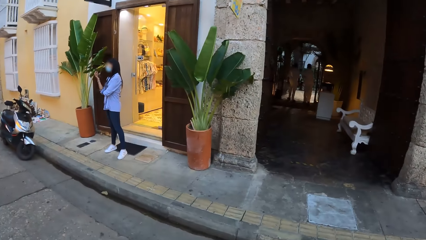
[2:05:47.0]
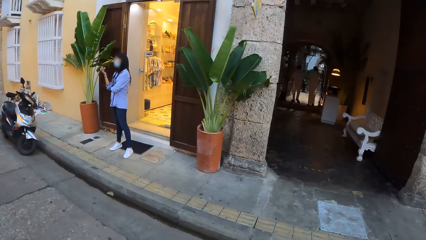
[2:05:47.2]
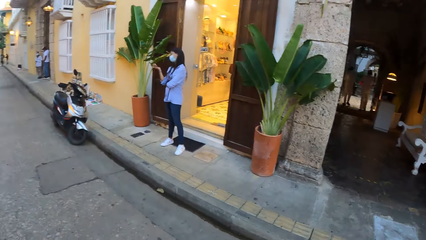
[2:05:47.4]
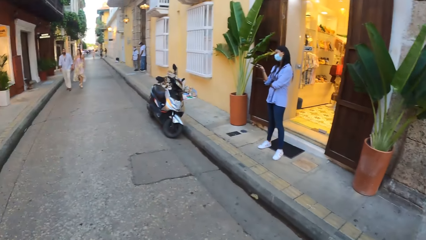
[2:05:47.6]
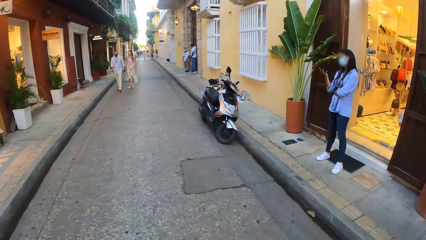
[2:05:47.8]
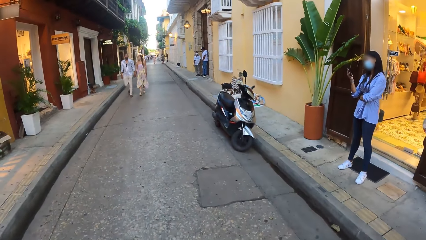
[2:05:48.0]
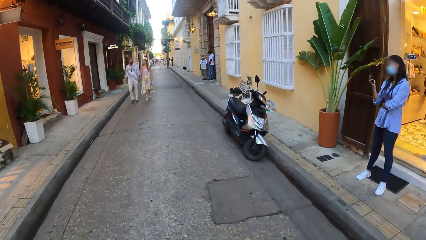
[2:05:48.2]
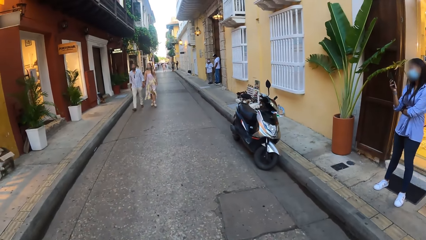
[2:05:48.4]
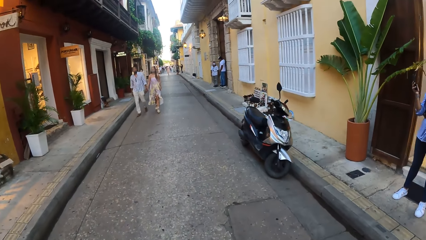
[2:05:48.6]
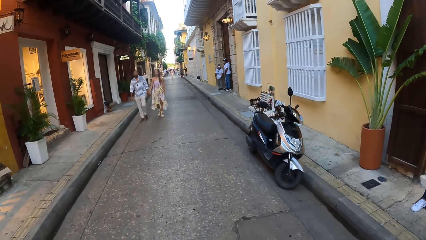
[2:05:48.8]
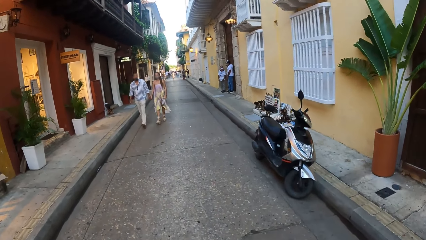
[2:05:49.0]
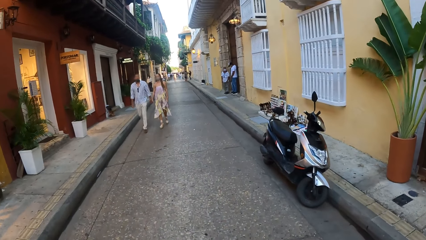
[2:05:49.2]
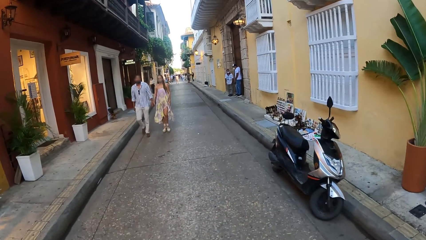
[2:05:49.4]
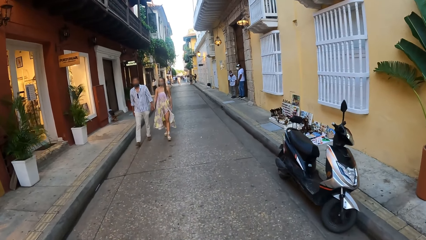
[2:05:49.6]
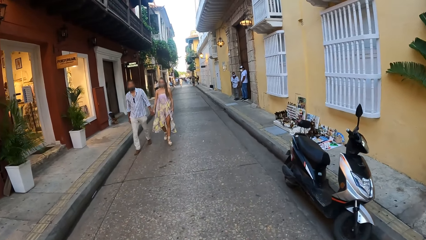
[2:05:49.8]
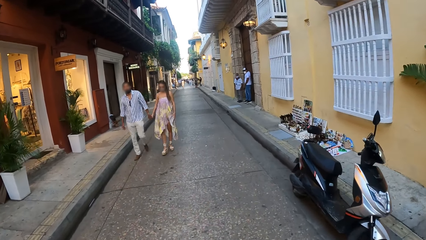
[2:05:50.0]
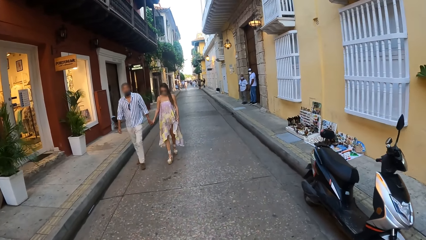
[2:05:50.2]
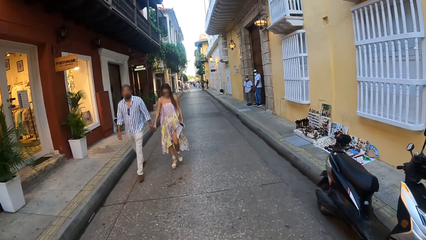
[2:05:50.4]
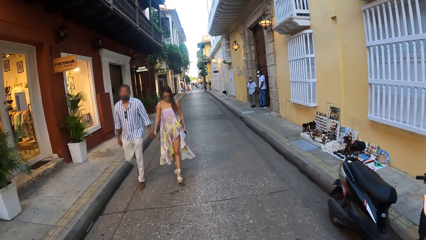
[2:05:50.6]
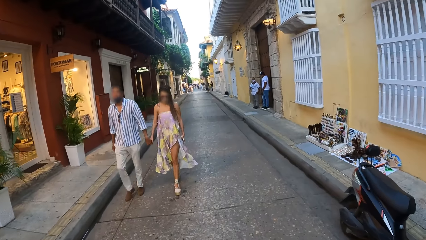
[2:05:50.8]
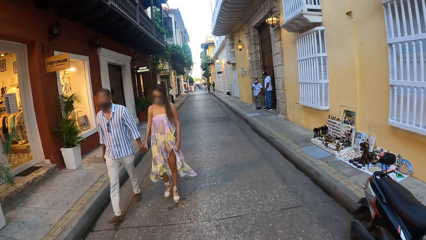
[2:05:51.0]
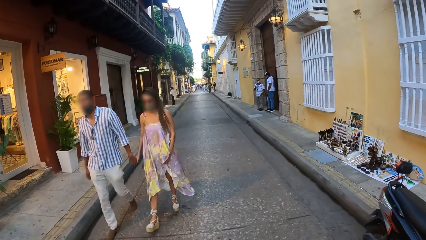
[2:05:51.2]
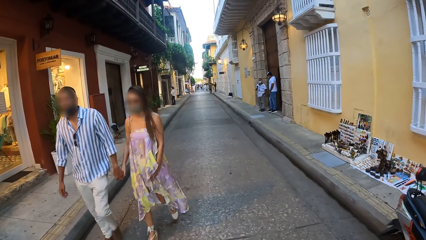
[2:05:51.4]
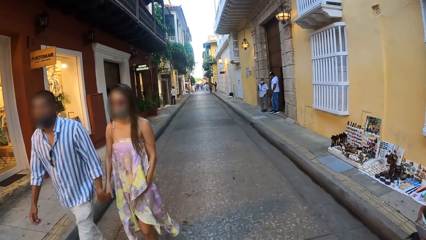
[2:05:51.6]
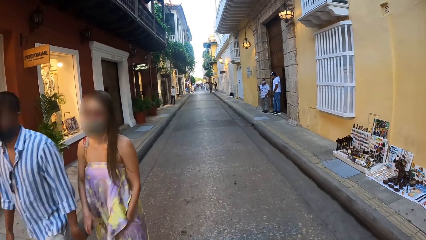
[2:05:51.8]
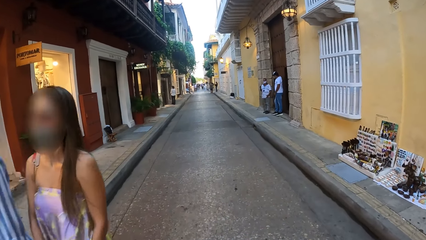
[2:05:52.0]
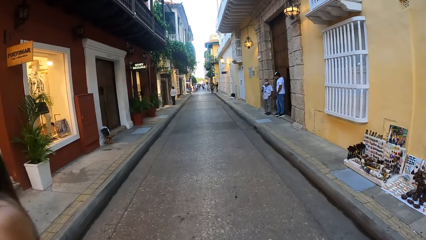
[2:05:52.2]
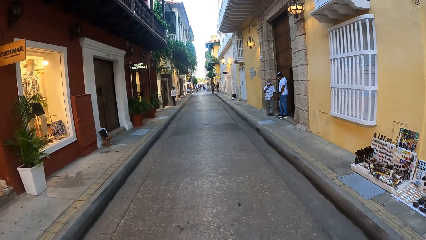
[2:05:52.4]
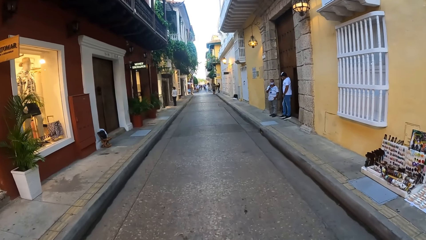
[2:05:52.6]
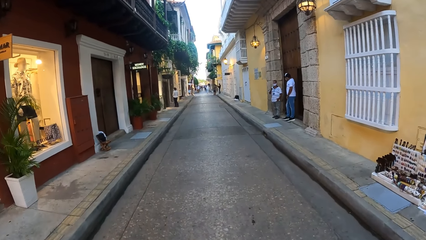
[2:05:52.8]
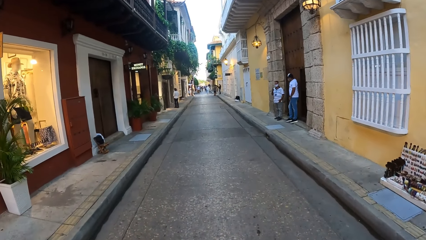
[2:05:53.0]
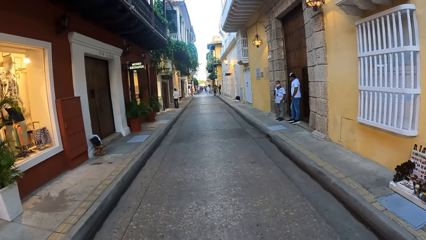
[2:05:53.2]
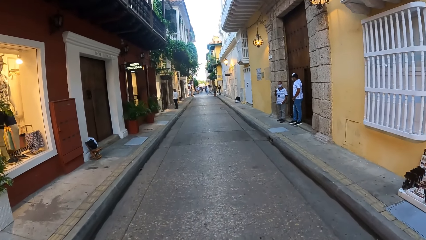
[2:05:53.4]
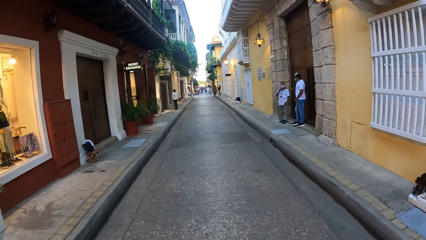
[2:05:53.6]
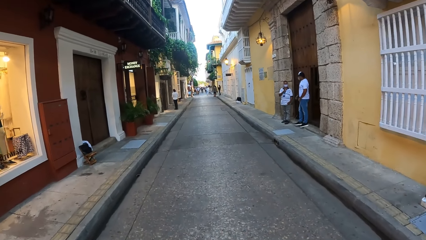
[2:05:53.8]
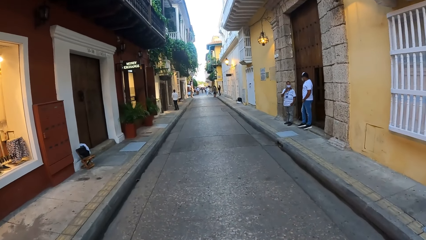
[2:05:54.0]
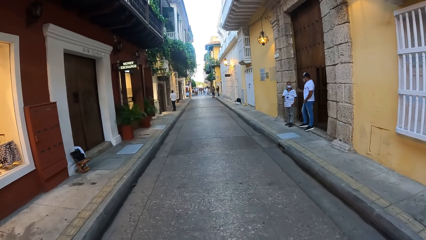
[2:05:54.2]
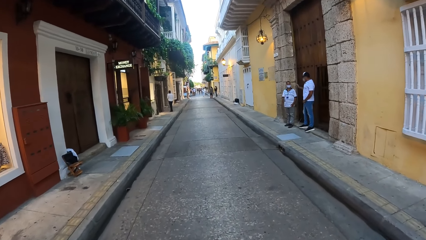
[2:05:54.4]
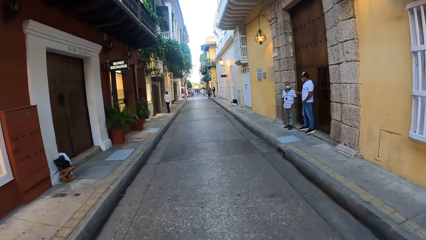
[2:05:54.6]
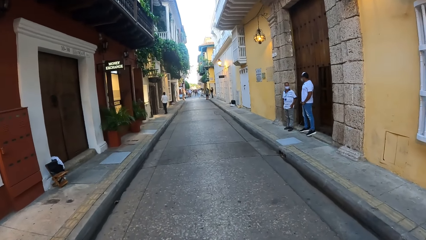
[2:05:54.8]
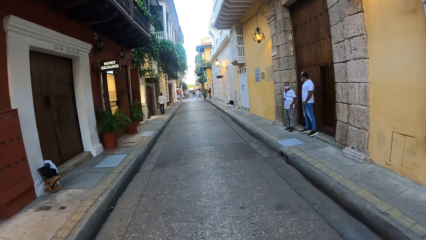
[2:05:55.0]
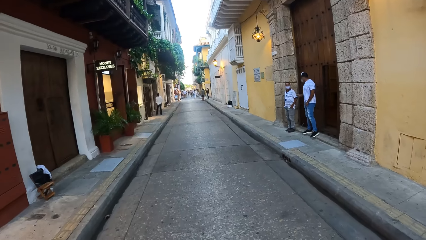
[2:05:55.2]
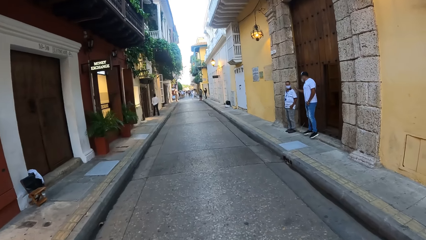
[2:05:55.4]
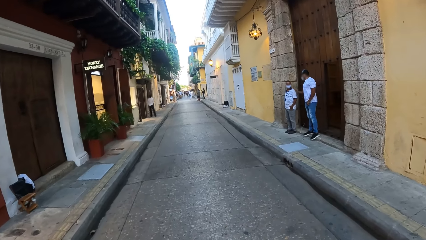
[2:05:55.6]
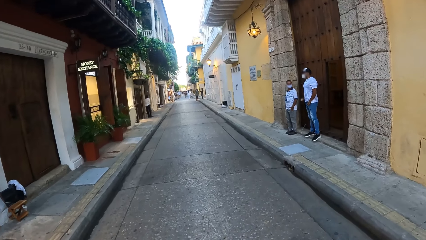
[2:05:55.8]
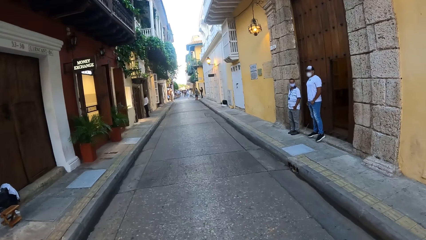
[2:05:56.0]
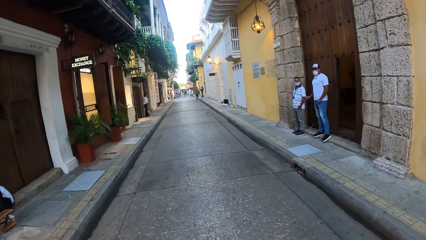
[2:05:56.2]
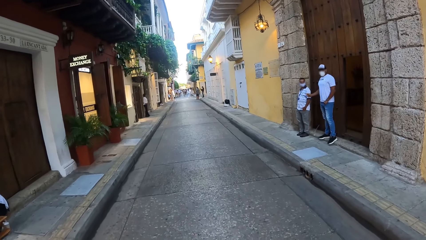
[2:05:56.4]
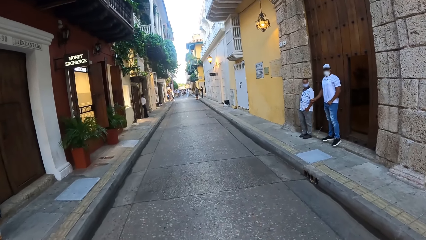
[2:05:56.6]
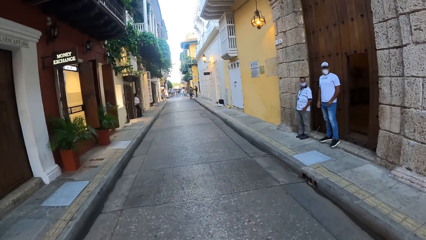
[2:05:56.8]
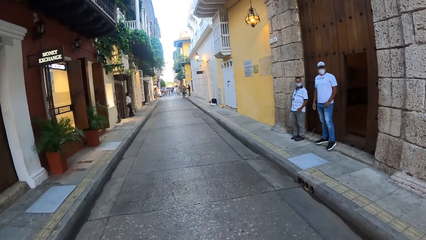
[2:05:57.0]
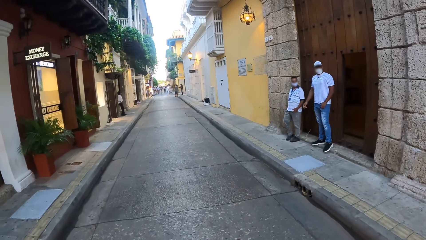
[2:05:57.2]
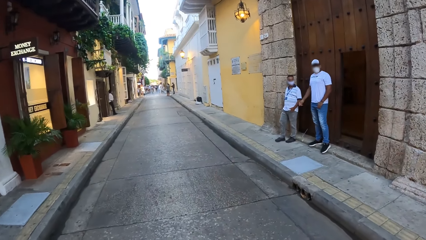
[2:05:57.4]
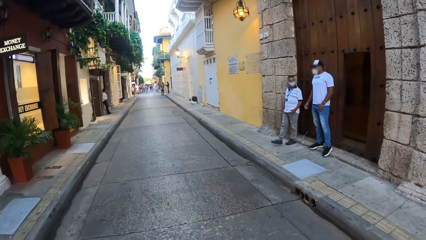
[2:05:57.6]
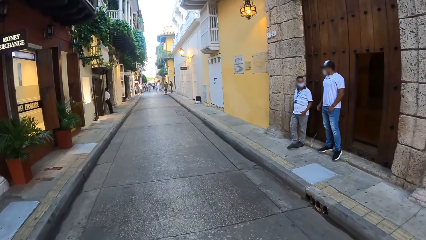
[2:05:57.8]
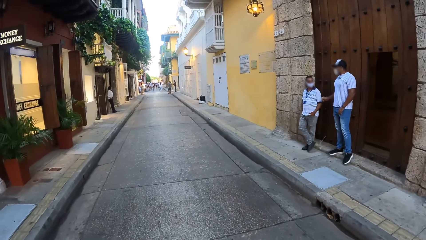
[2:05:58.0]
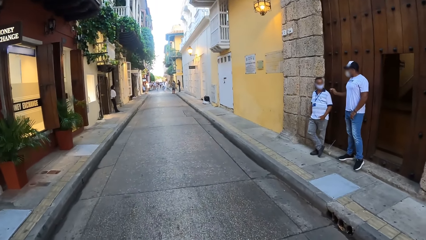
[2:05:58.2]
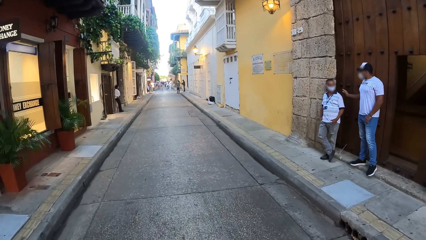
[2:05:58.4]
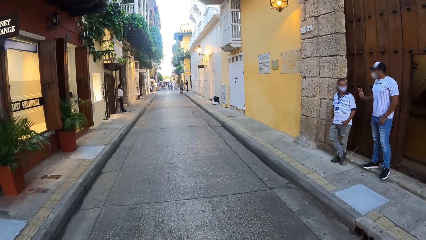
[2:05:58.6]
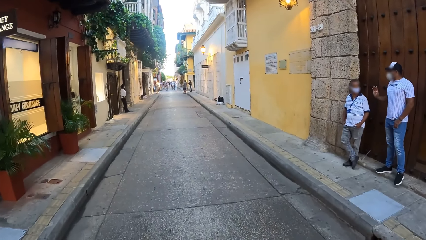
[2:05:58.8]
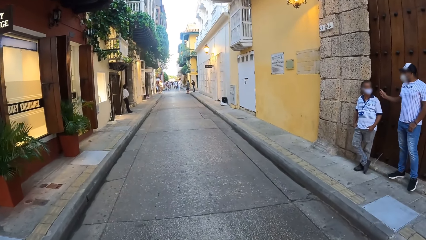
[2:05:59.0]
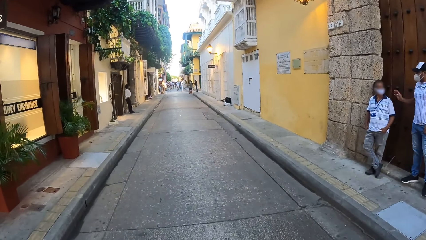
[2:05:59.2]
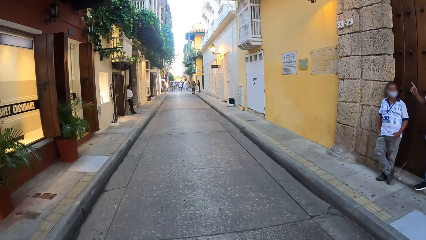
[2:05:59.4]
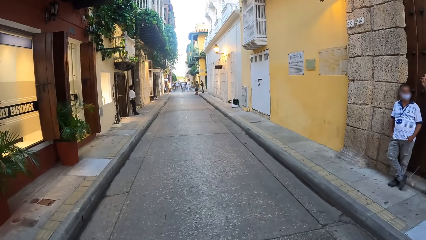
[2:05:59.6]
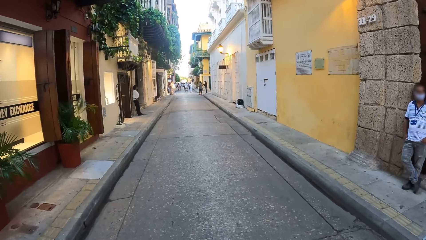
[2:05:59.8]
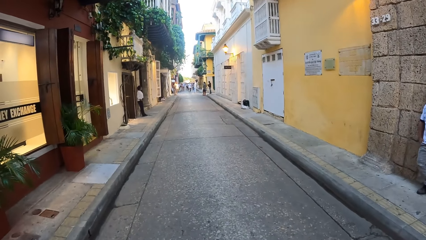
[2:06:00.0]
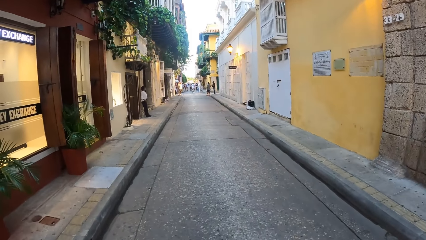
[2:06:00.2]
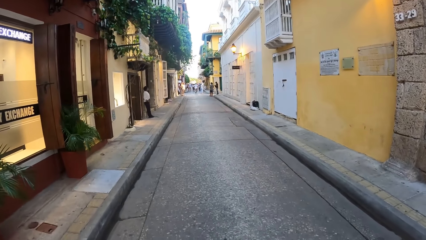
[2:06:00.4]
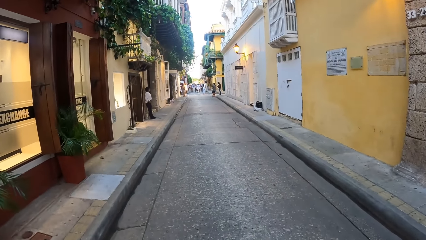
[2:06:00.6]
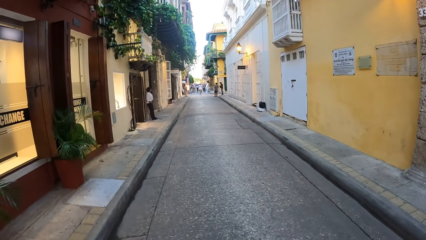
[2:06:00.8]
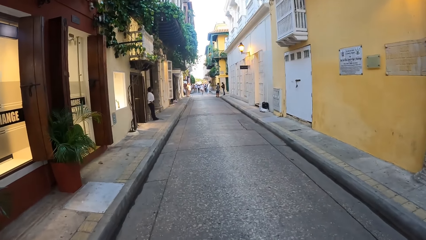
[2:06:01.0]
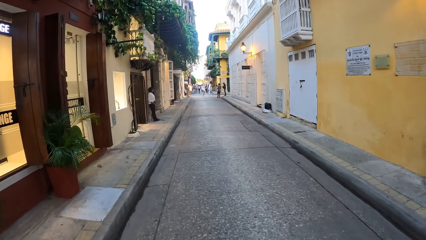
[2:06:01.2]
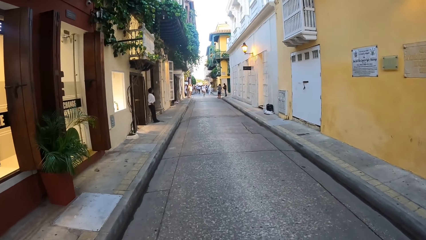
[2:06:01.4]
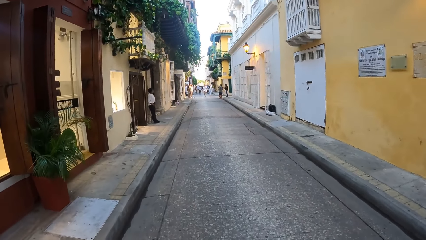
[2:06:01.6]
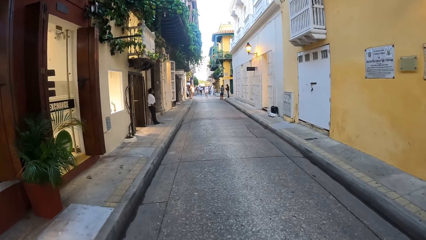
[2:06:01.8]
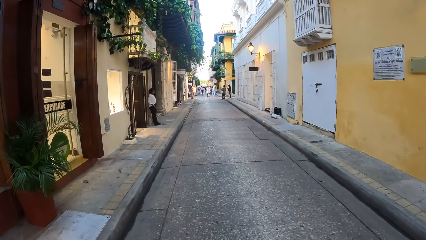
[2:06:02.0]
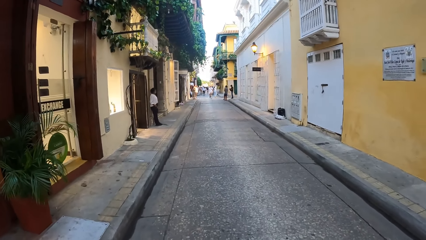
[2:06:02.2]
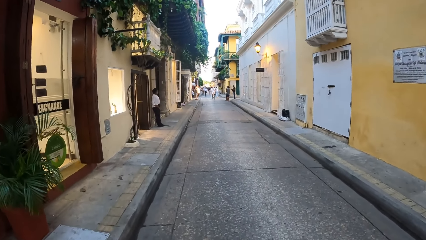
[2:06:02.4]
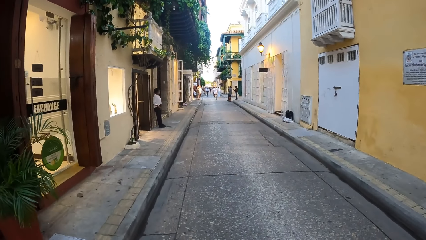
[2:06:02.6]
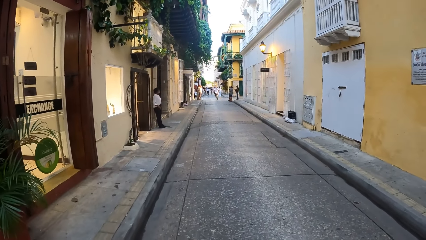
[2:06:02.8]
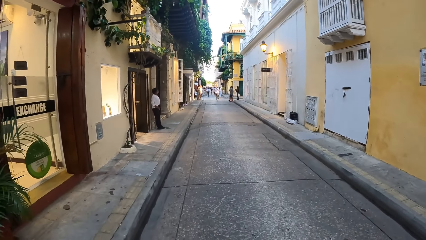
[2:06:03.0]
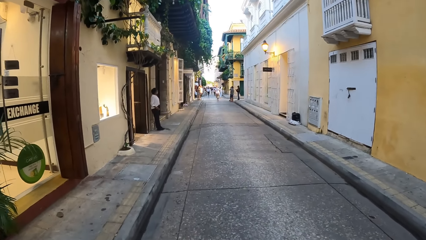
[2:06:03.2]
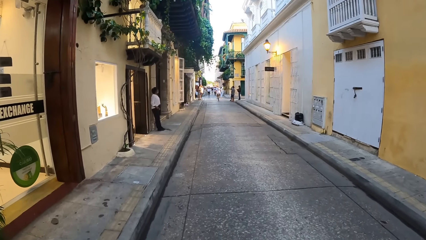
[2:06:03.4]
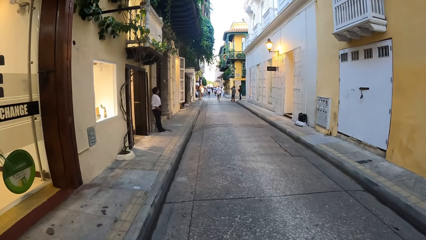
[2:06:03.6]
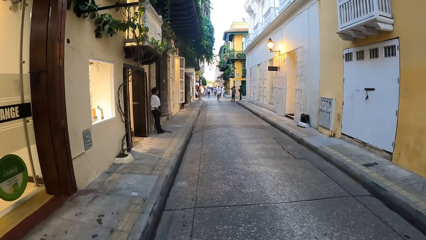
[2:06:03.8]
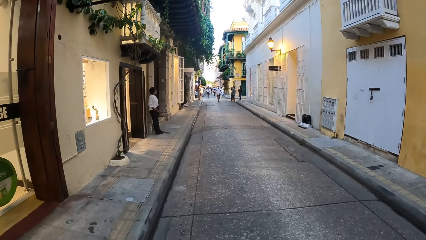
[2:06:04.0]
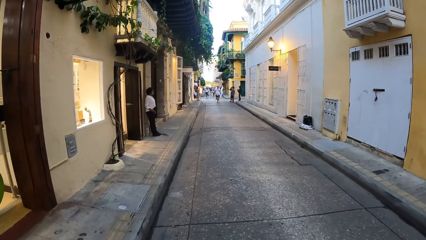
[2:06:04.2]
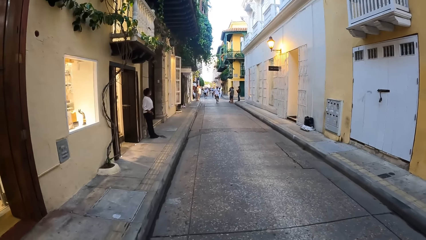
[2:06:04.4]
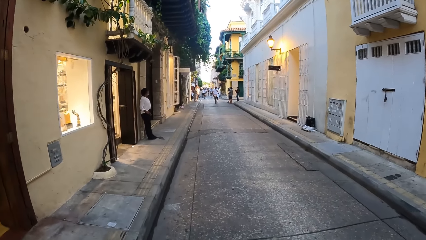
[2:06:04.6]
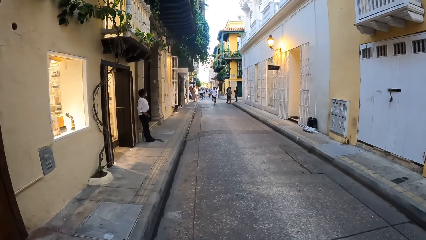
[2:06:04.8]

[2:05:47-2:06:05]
A man and a woman walk past the camera wearer.
